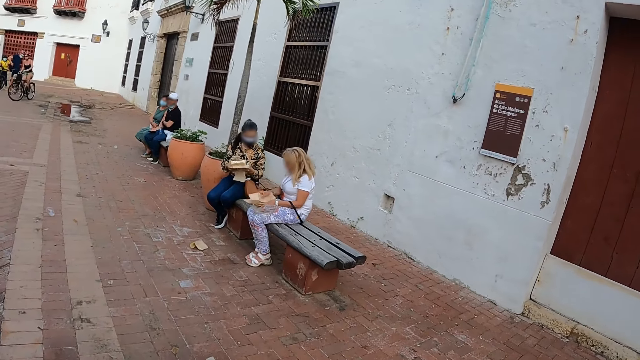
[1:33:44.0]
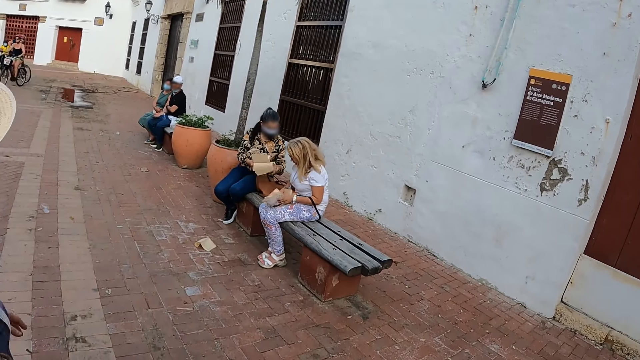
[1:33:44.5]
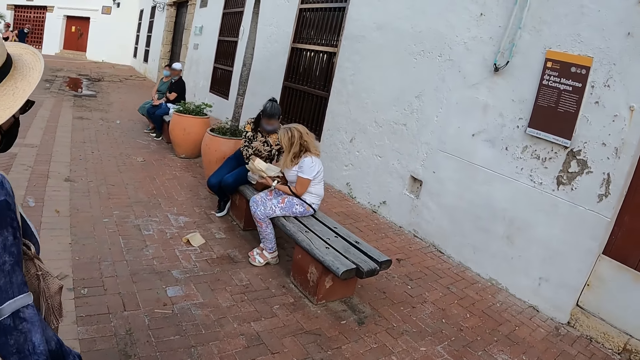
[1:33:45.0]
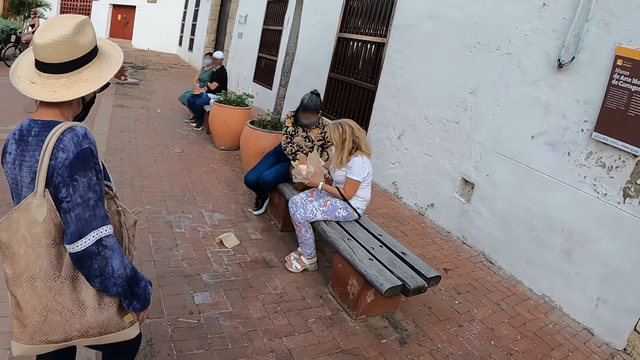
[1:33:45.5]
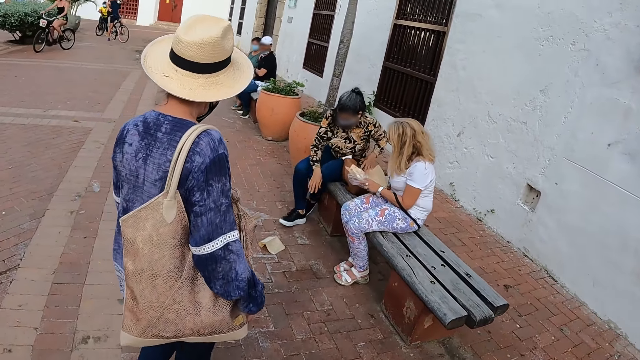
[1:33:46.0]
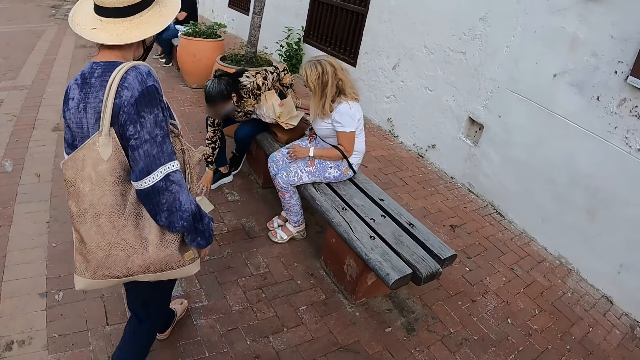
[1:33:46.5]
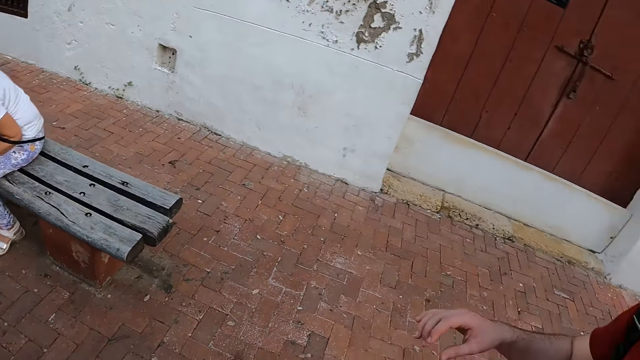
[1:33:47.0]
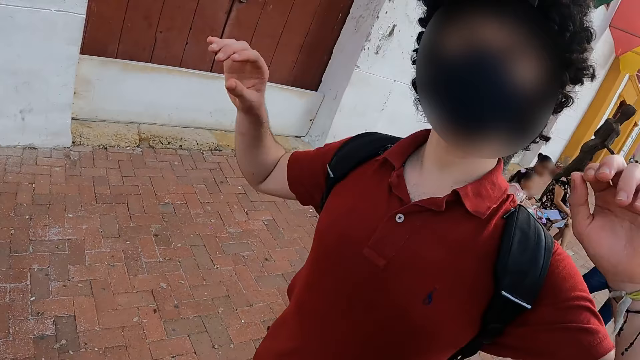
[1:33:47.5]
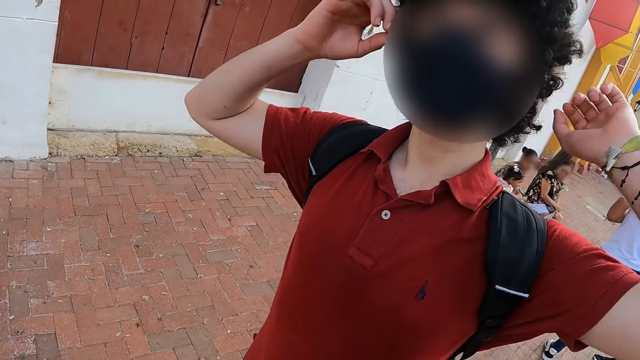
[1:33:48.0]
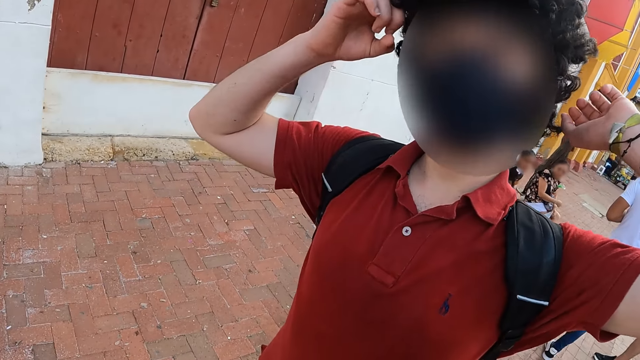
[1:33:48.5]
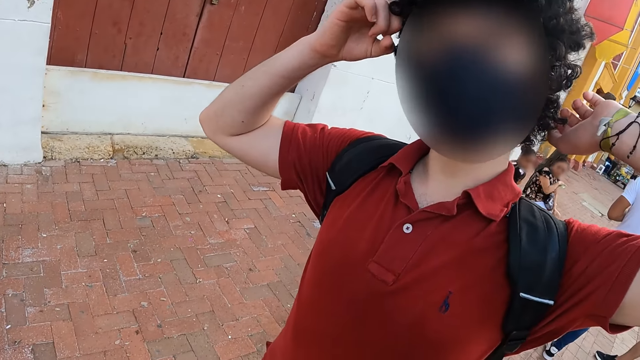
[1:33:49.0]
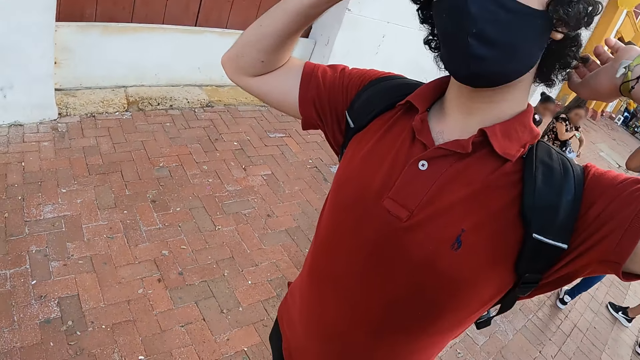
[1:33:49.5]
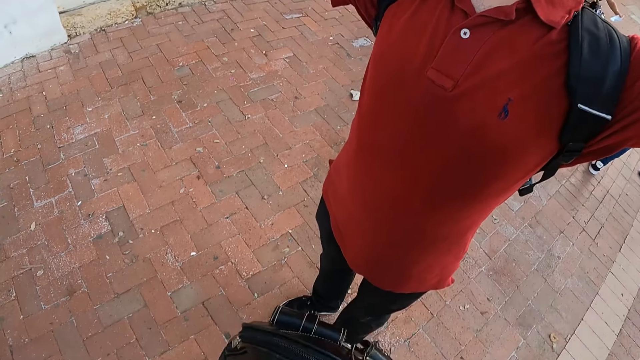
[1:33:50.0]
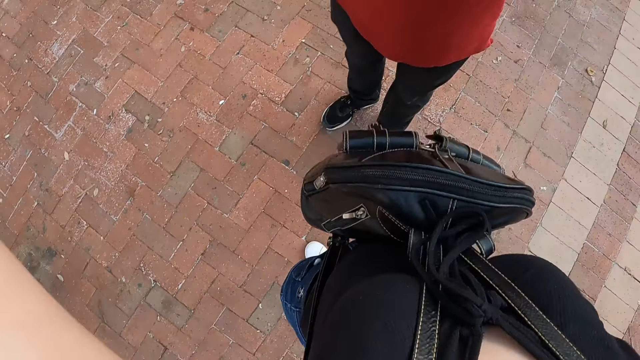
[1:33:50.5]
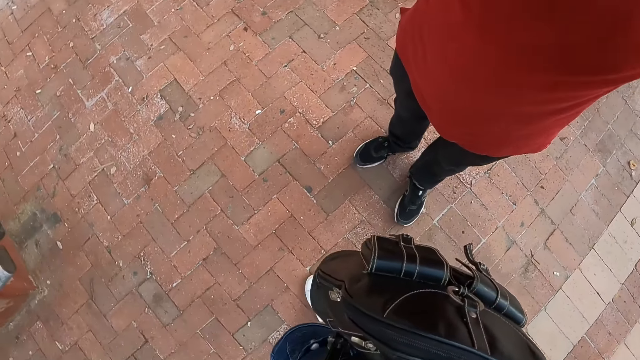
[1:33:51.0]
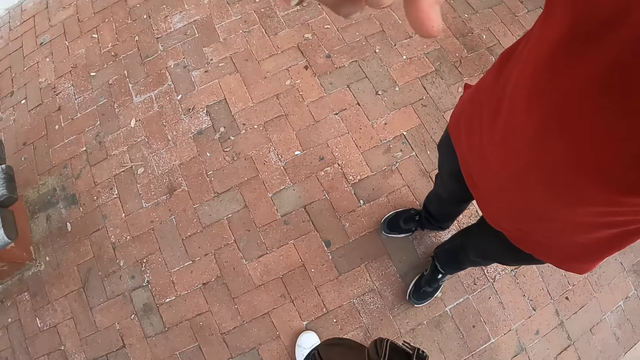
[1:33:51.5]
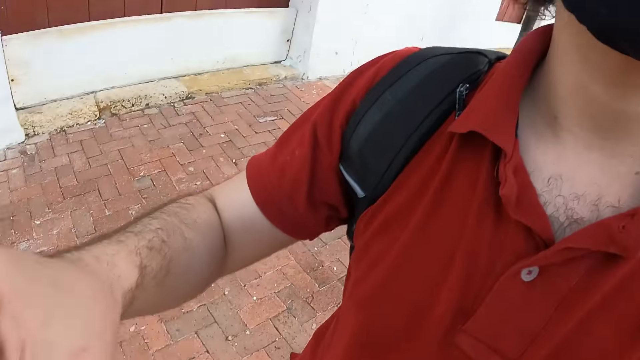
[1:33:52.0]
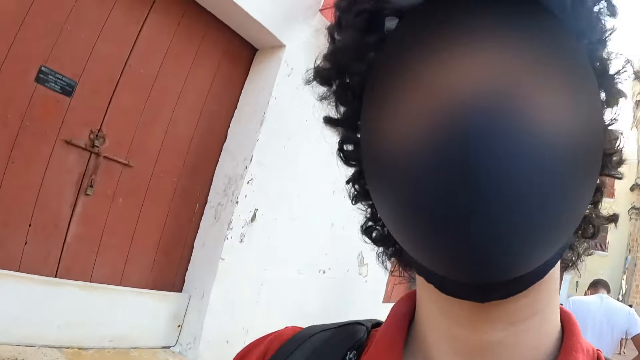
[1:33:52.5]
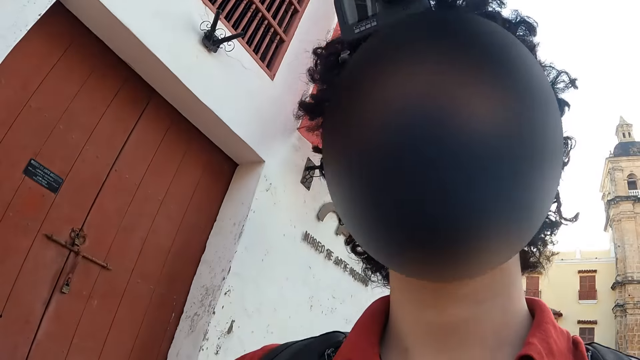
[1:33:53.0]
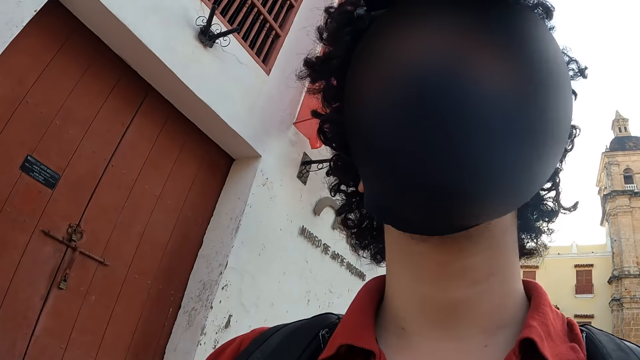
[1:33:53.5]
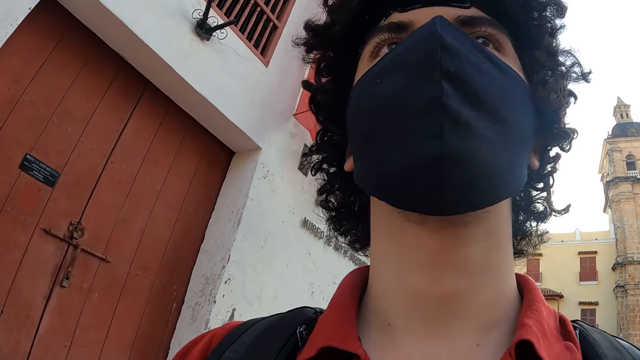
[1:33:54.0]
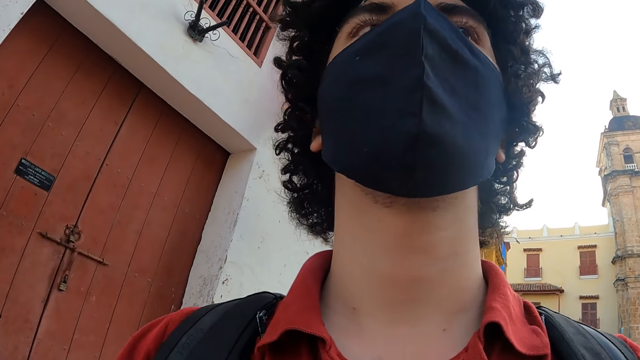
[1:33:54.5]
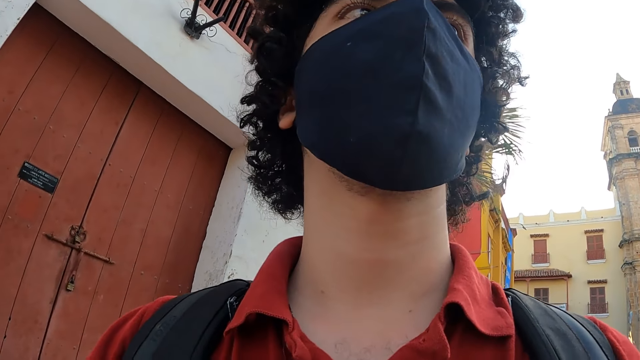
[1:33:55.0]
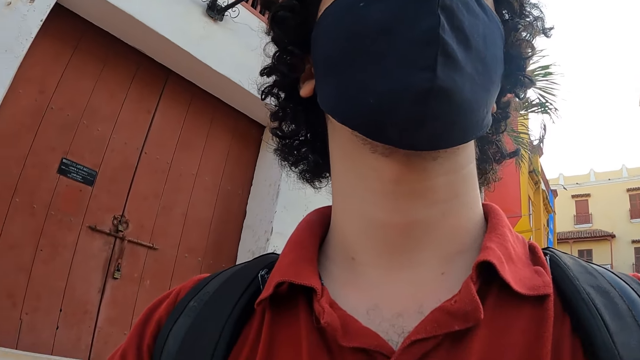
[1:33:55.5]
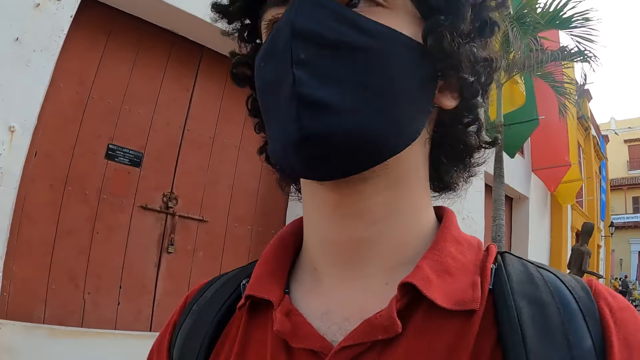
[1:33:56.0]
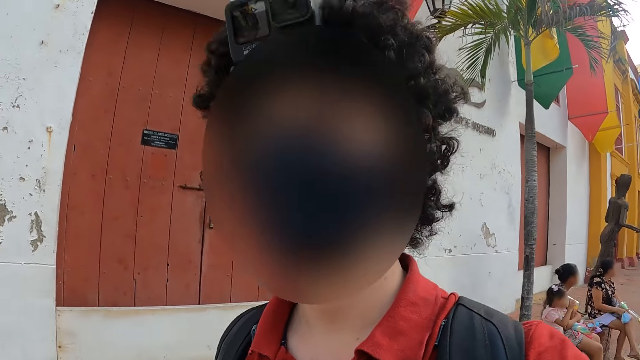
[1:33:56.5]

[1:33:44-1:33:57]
A woman walks towards the bench. A man stretches his hands. The camera wearer looks at a man. They look at another man.

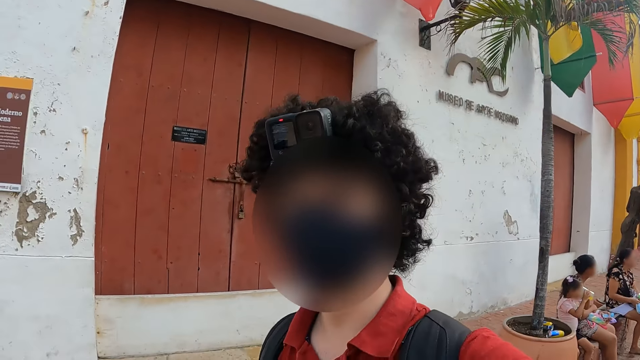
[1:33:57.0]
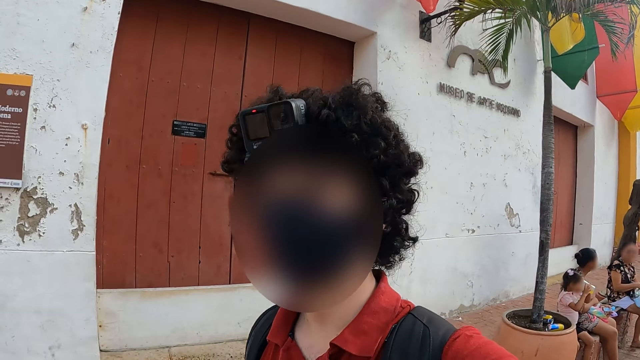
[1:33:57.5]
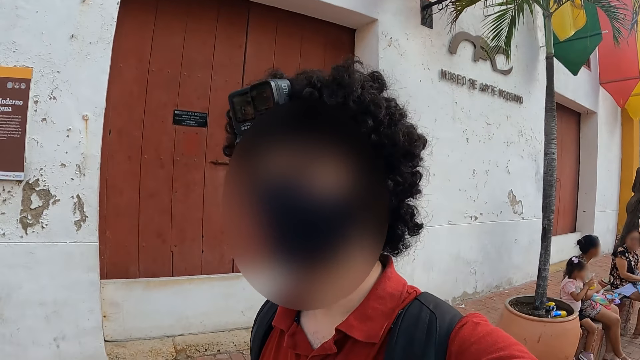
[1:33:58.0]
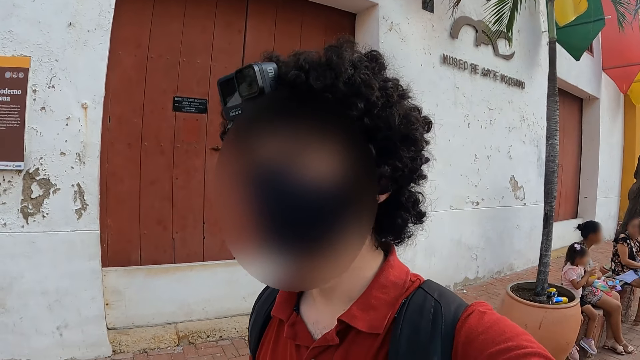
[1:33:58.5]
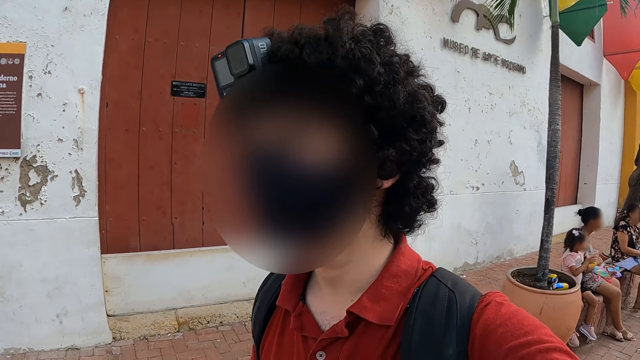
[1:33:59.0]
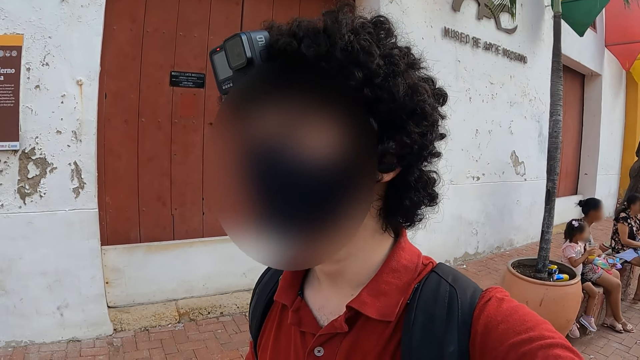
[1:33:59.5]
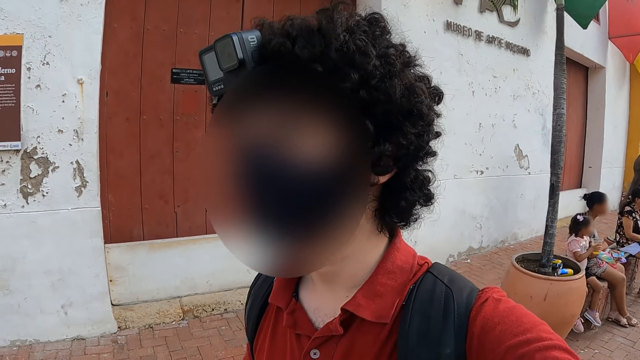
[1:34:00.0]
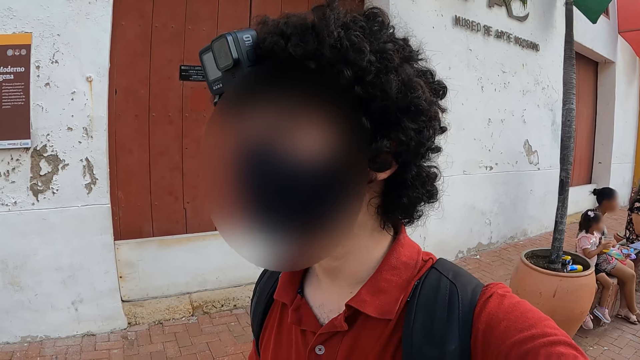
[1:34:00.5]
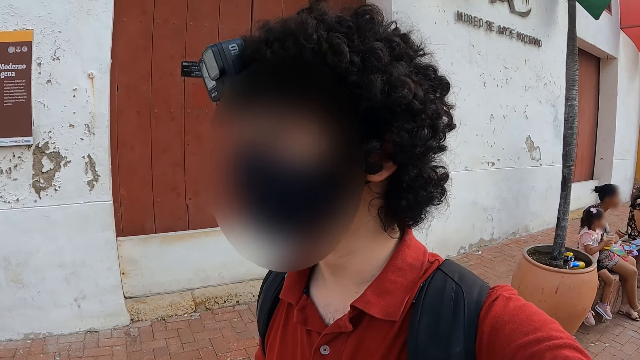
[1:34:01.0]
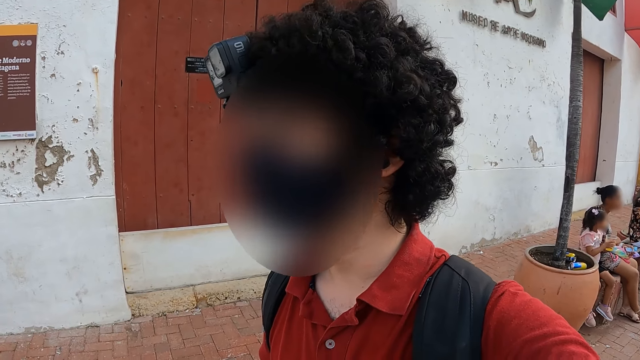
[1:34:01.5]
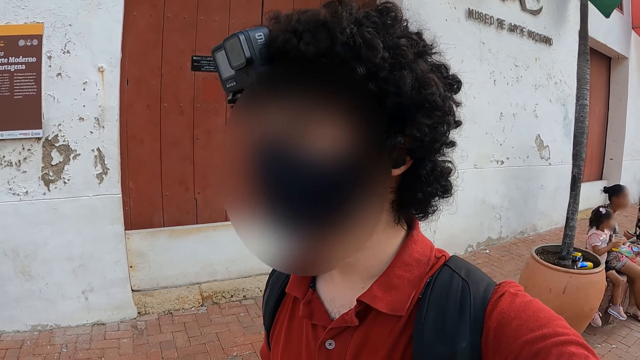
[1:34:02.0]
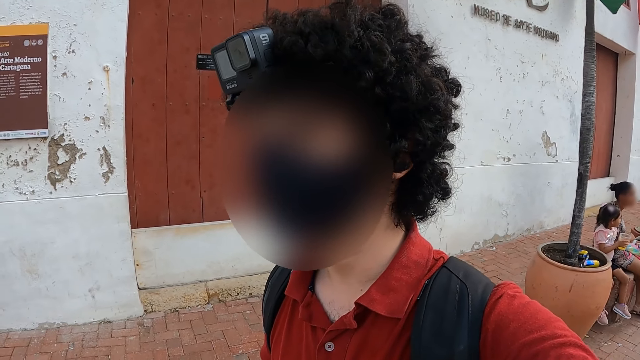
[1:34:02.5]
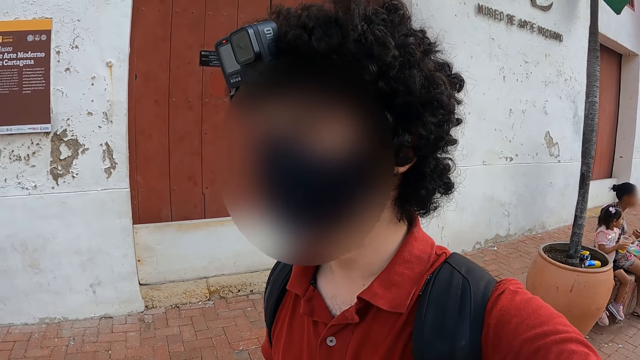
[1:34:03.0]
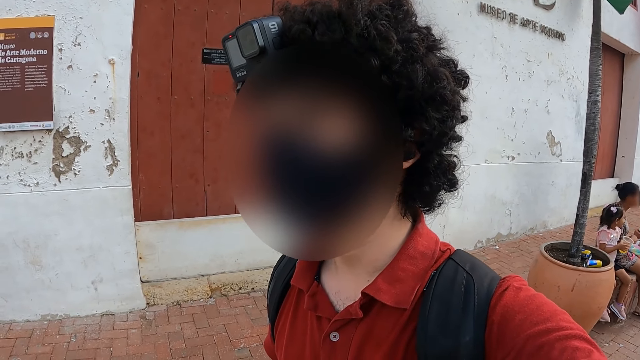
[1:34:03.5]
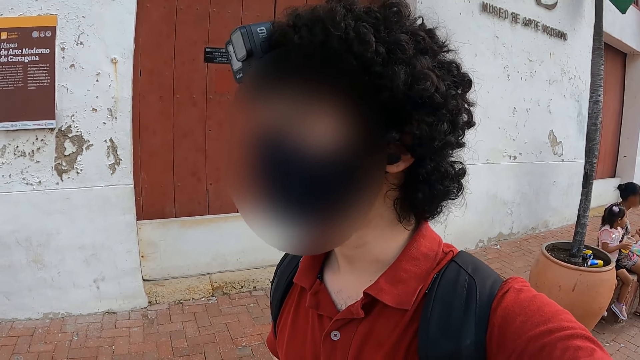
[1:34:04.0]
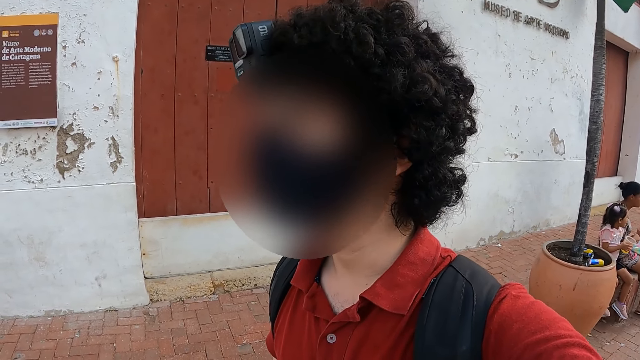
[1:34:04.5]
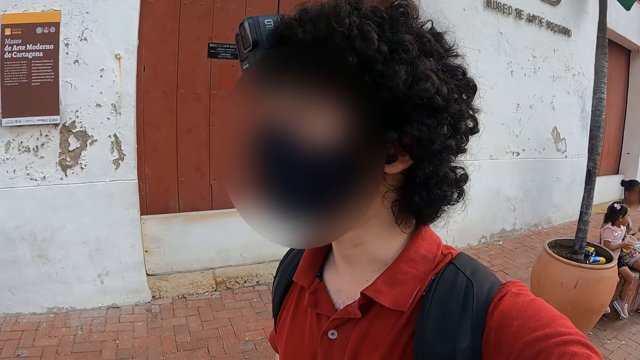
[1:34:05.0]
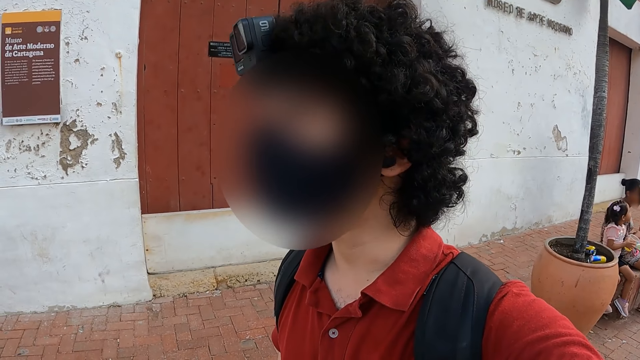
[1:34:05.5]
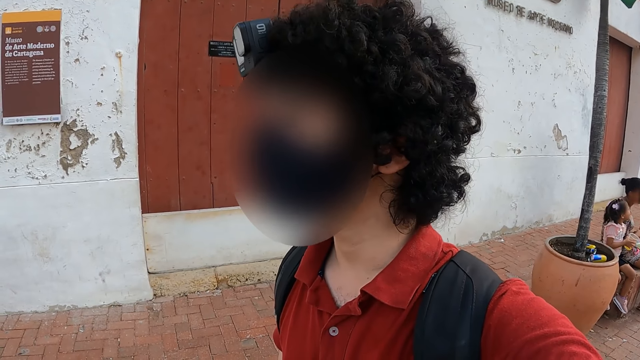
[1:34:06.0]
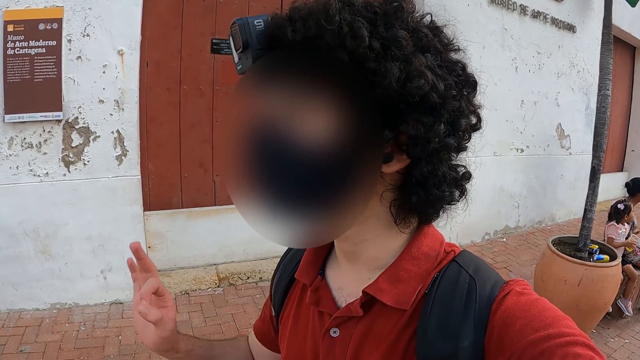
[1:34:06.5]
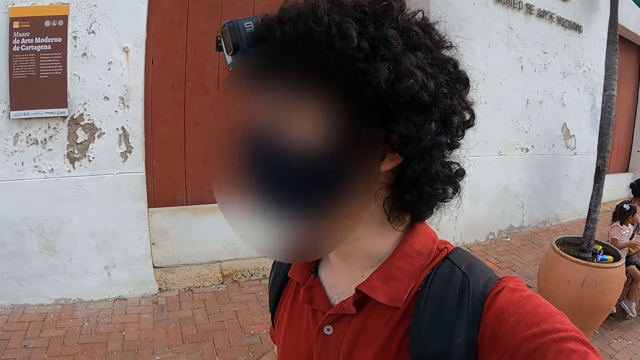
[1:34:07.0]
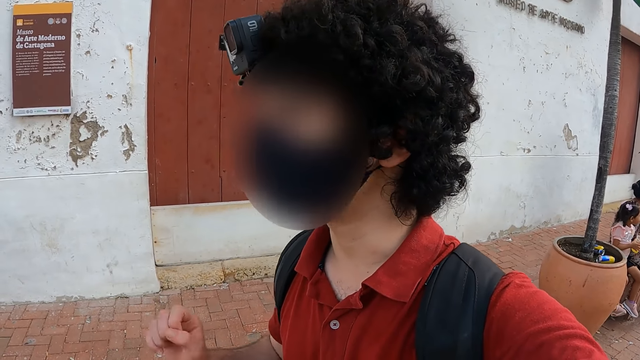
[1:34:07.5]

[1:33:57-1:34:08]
The man nods his head and gestures at the camera wearer.
